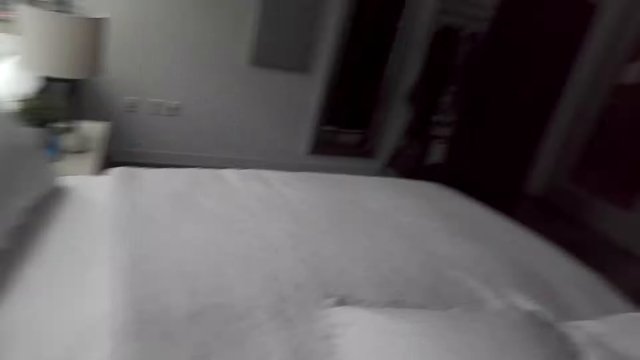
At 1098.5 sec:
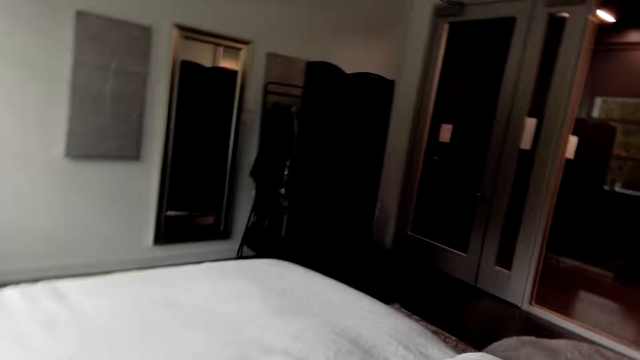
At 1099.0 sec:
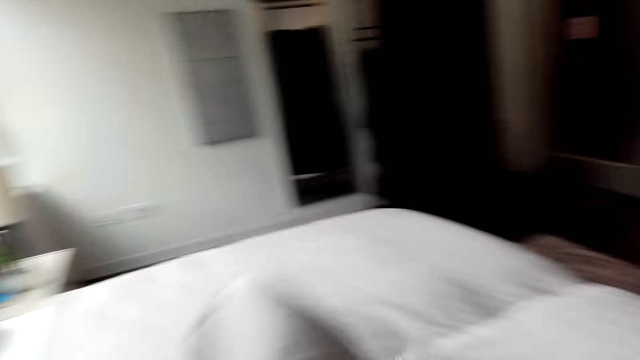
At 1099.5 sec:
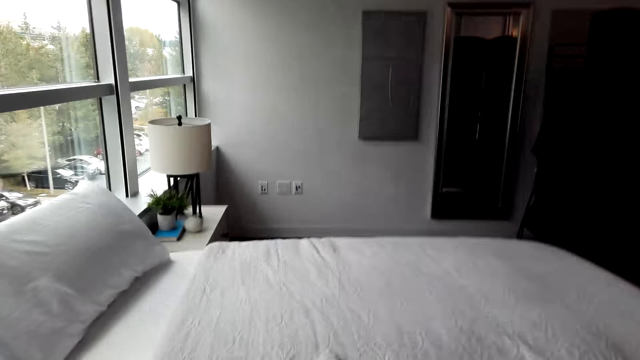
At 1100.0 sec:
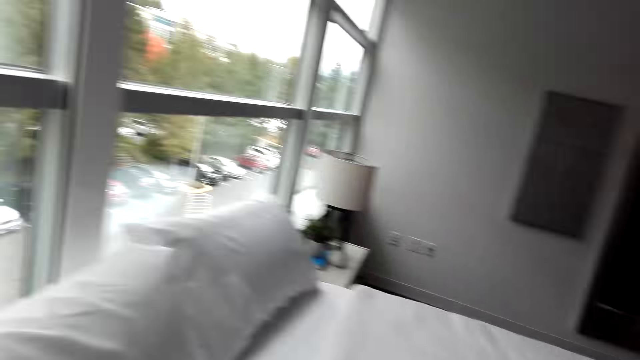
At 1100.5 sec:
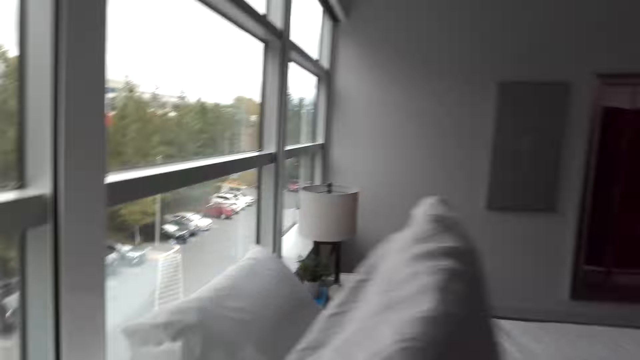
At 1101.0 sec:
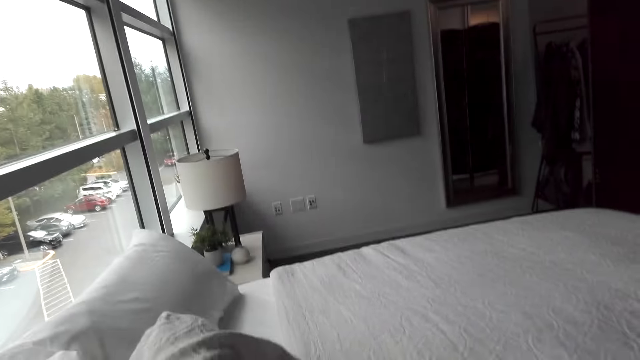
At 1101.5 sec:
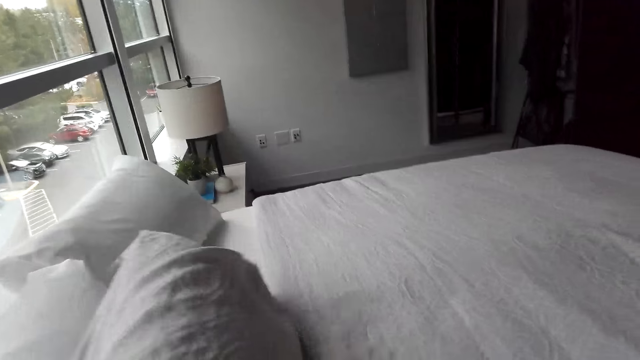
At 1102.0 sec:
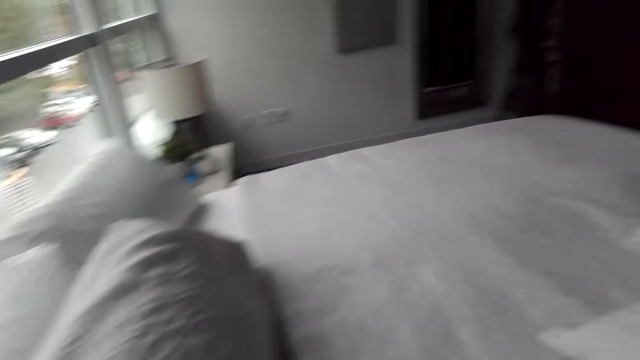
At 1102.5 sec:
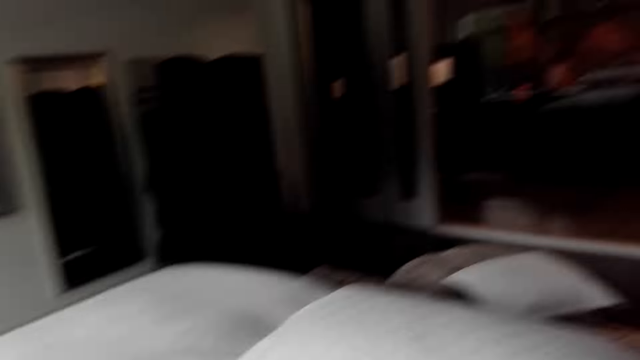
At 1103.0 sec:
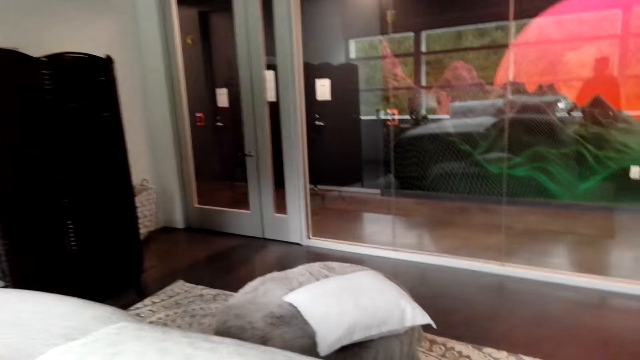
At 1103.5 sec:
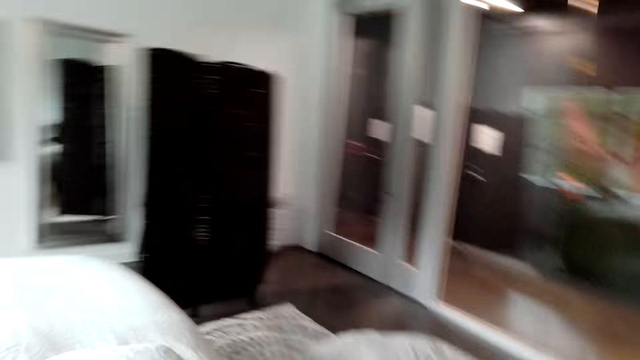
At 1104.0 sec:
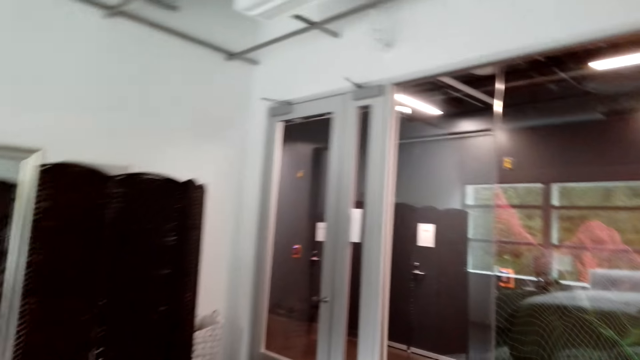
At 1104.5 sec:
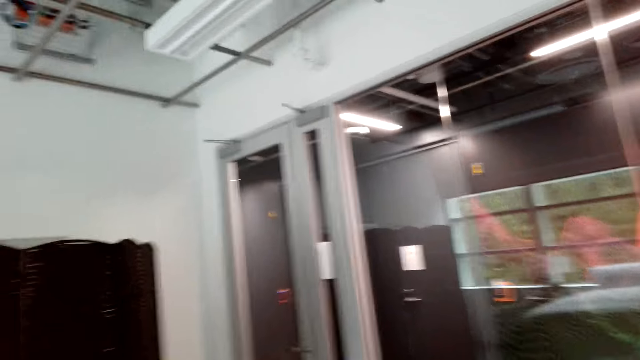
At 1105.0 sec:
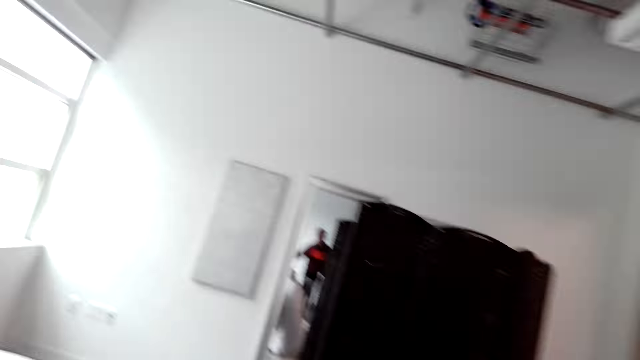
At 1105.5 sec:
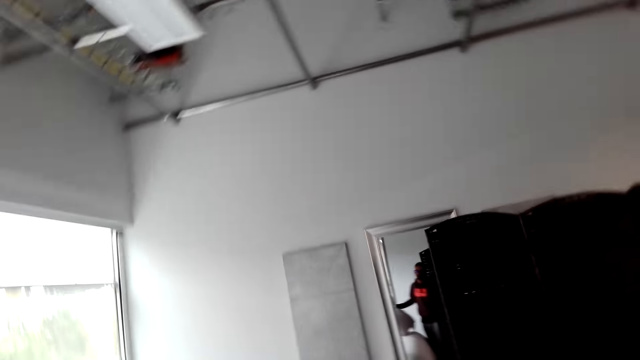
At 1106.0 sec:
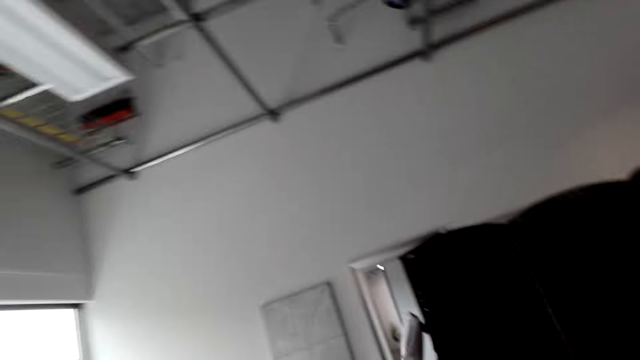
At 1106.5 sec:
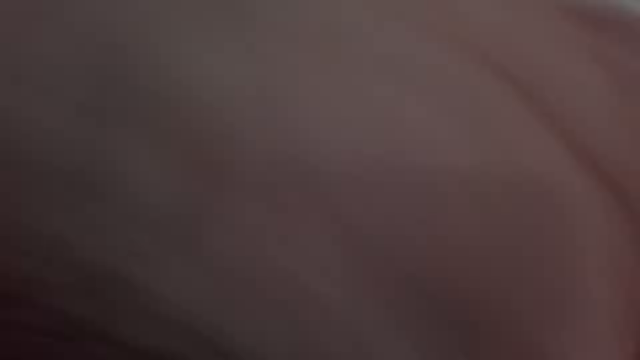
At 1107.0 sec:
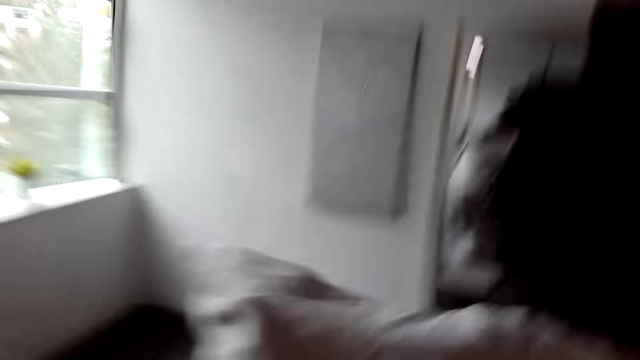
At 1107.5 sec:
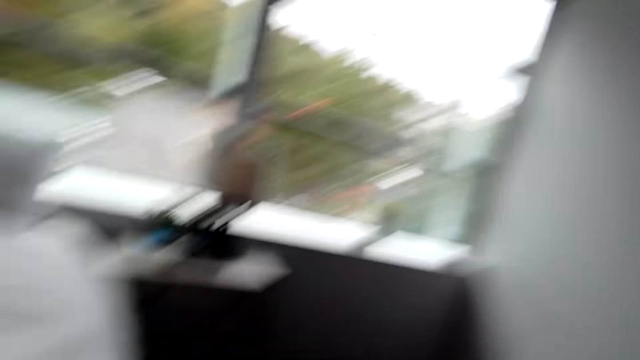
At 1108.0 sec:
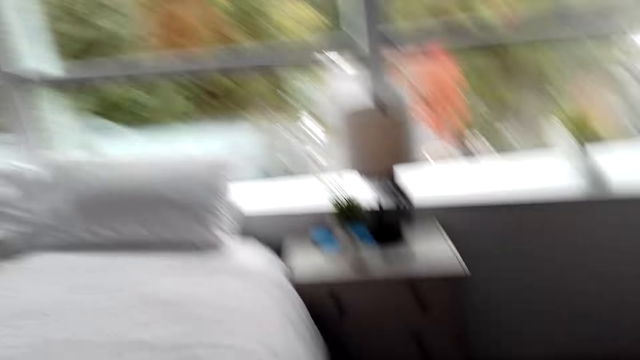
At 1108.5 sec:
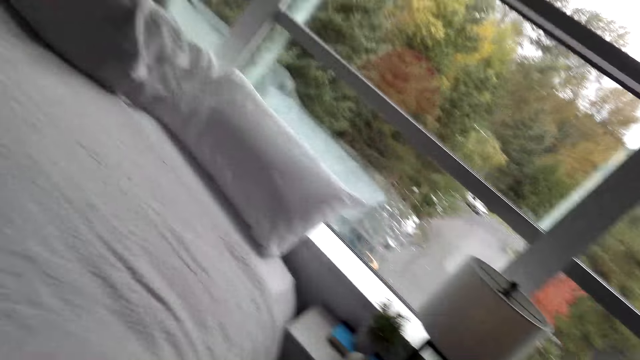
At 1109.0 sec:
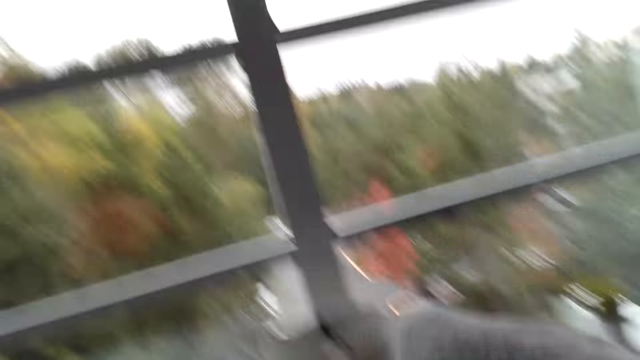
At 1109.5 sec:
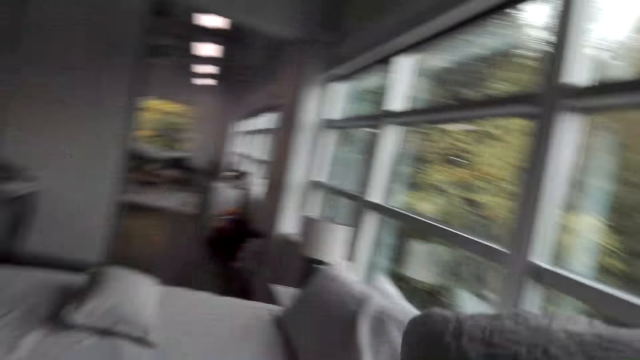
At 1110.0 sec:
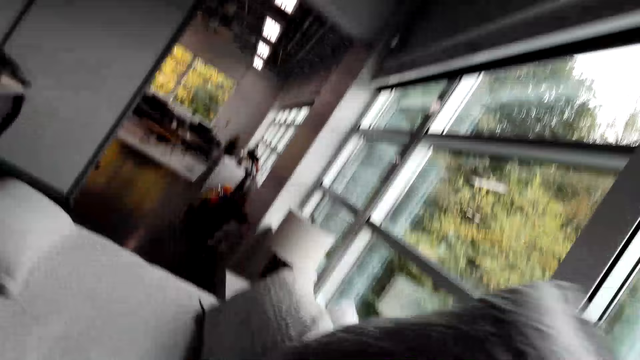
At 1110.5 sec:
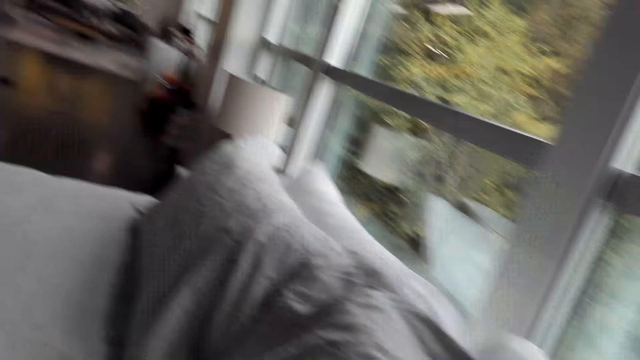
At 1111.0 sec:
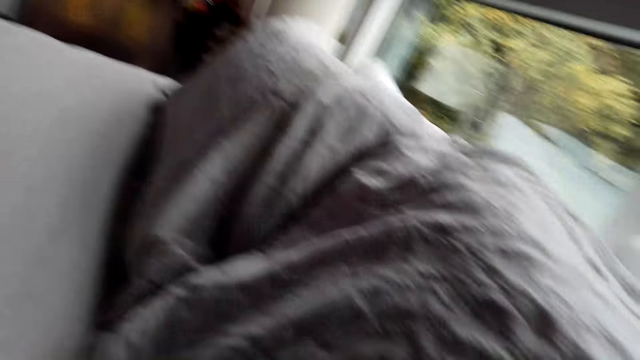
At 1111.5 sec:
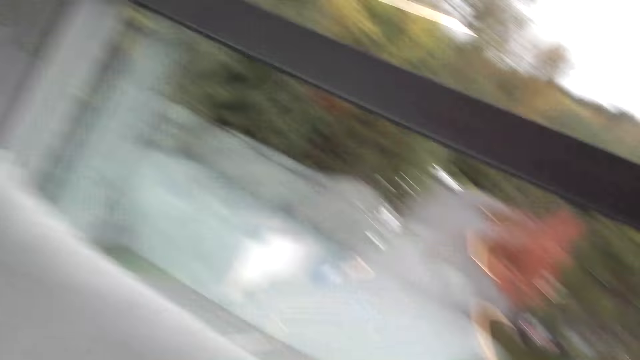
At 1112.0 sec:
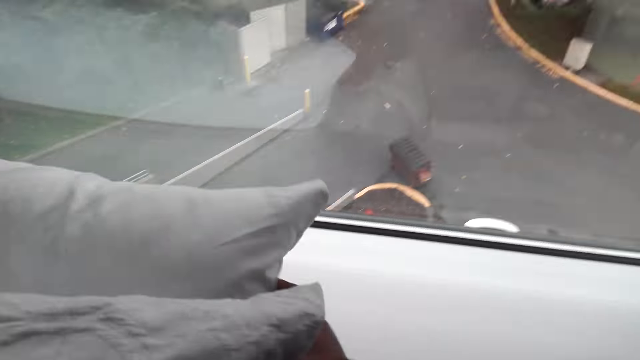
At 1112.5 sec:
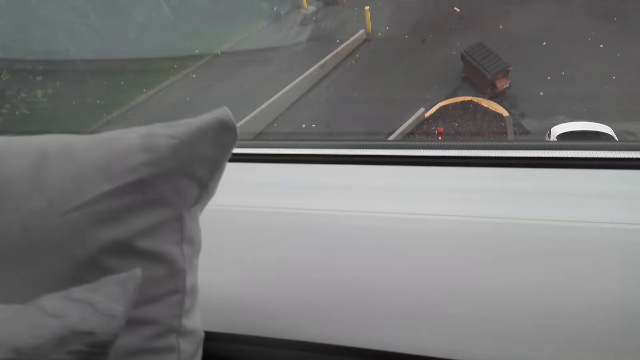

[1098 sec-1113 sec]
The camera wearer turns around. They pick up a pillow. They hold the pillow. They put the pillow on the bed. They turn around. They walk around. They turn around. They hold the pillow. They put the pillow on the bed.

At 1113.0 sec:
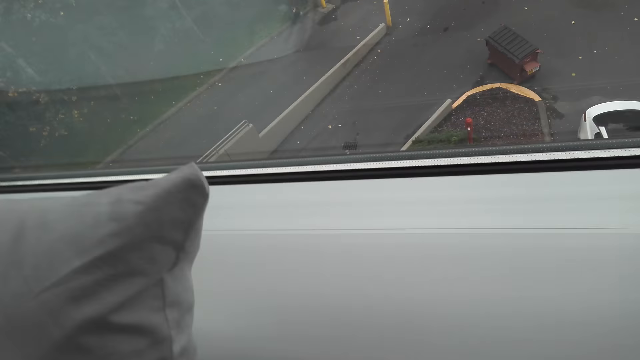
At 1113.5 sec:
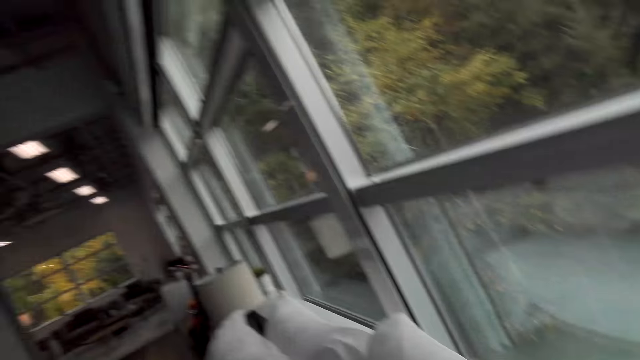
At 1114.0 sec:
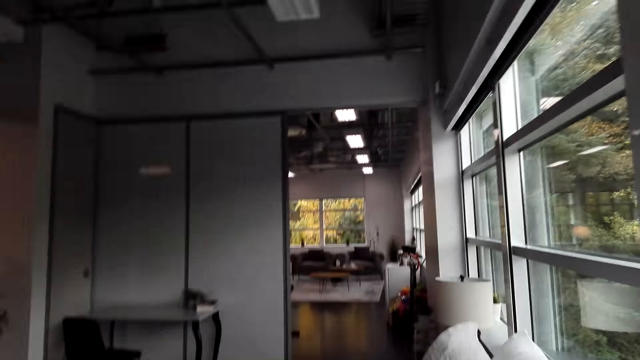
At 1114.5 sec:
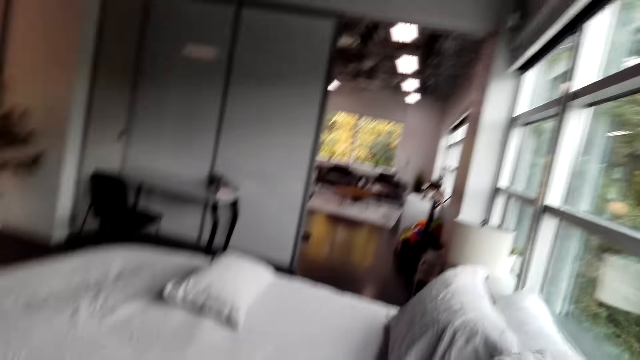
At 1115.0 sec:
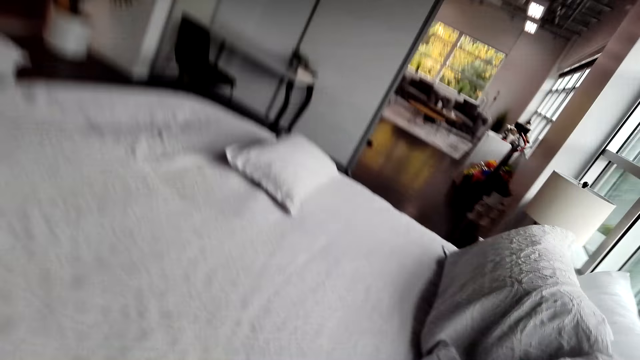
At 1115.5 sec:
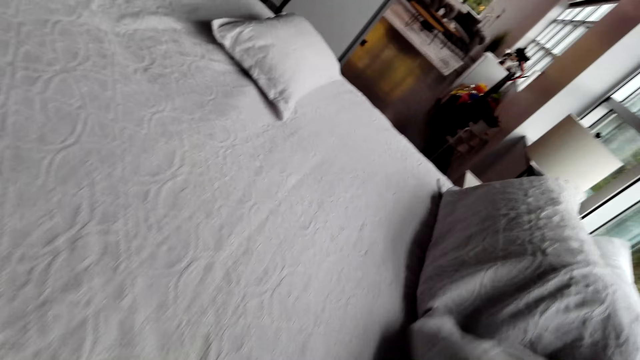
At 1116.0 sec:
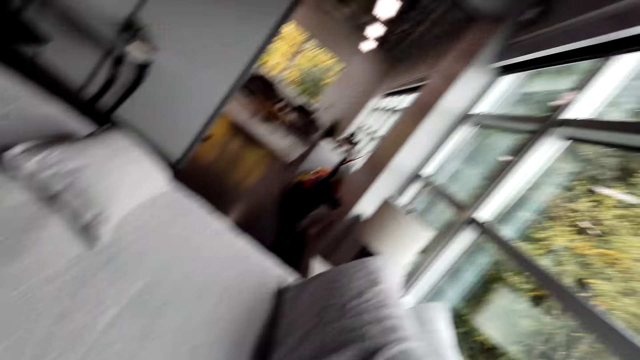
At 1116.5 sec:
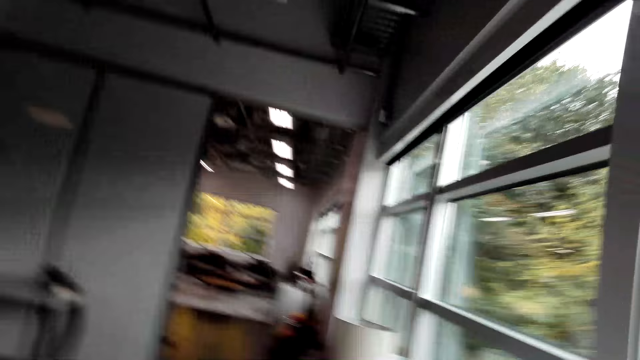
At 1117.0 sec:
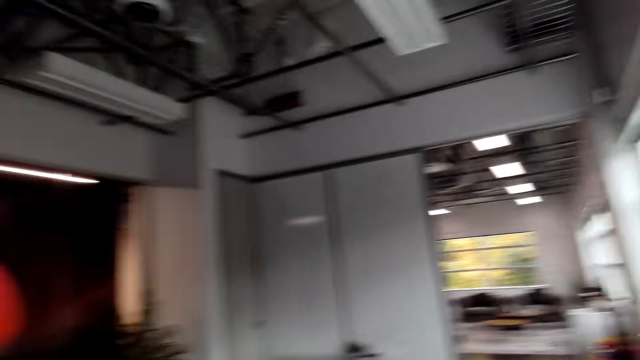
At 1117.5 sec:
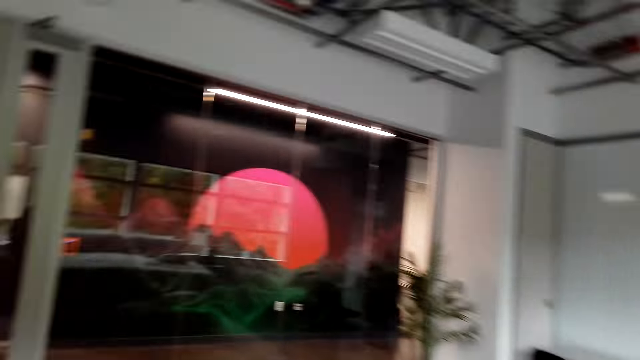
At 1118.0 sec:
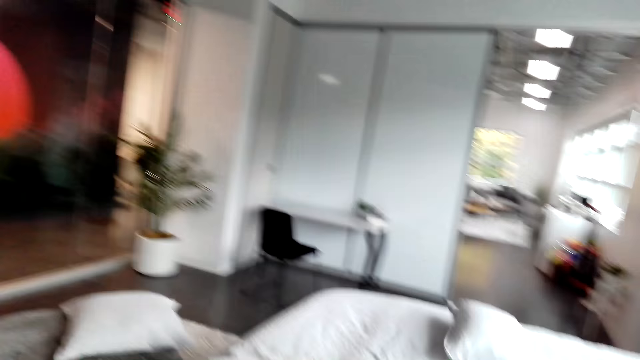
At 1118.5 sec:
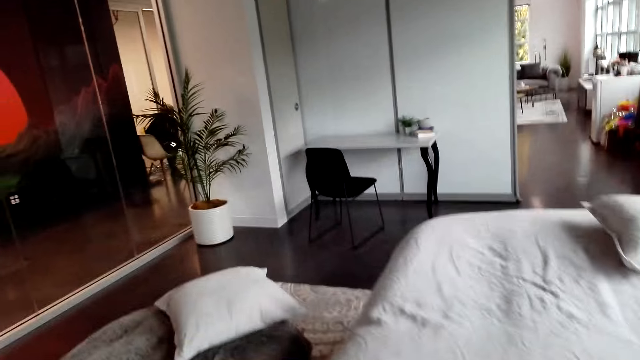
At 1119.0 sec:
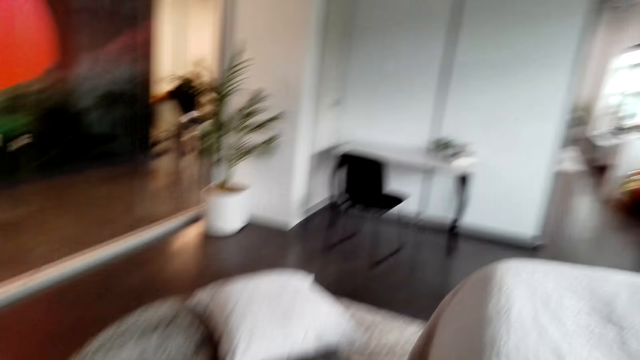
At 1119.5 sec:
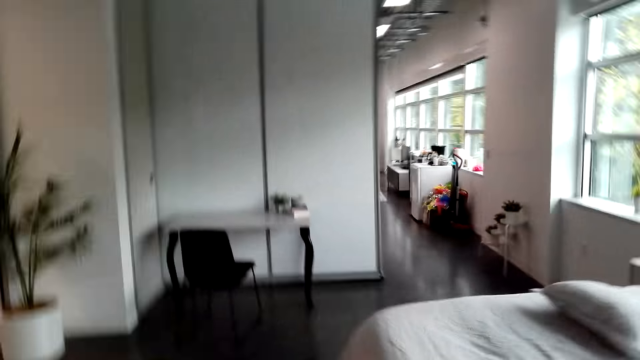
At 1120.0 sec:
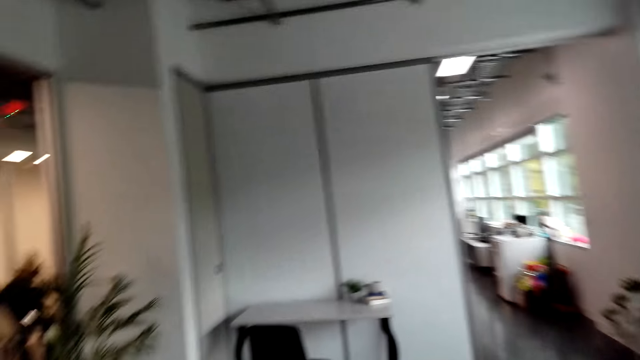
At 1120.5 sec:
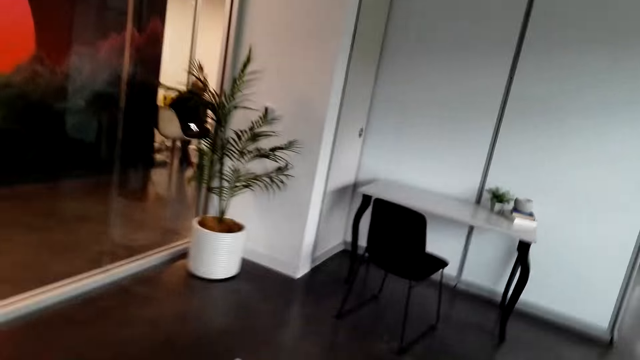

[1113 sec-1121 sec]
The camera wearer turns around. They walk around.
